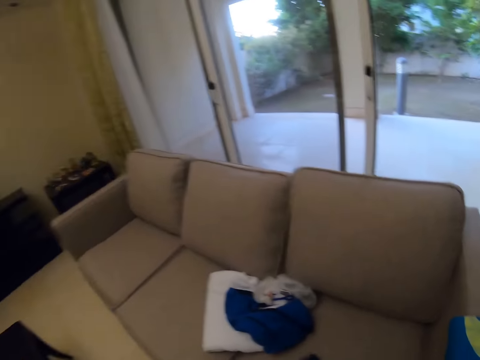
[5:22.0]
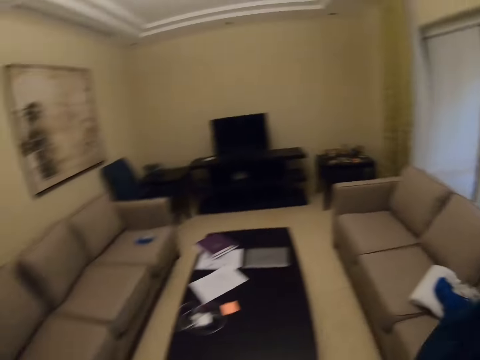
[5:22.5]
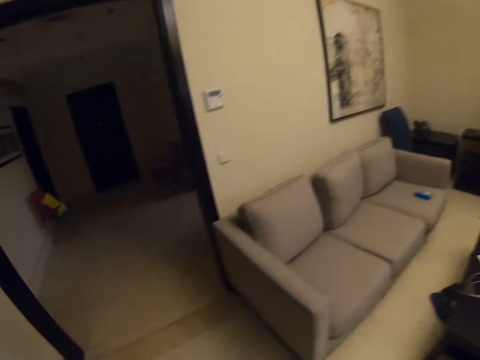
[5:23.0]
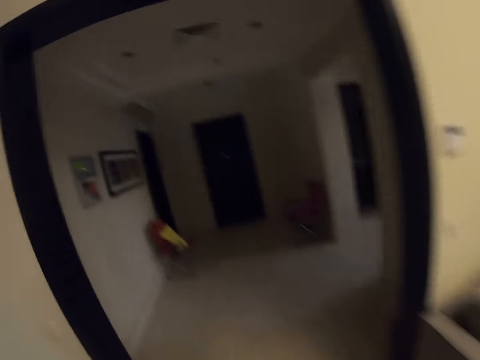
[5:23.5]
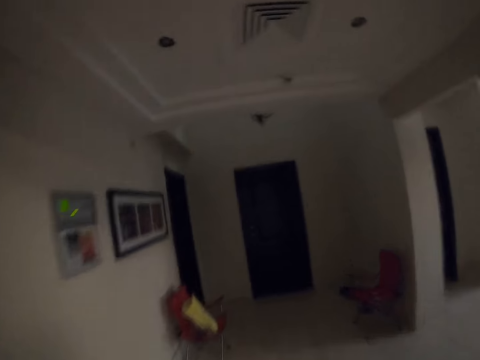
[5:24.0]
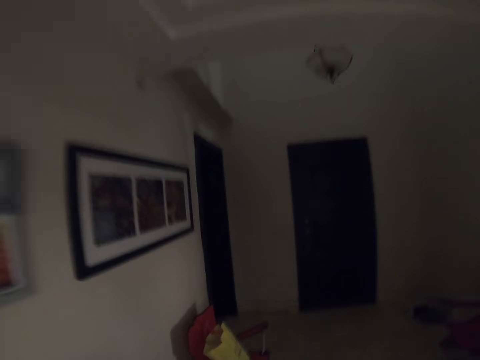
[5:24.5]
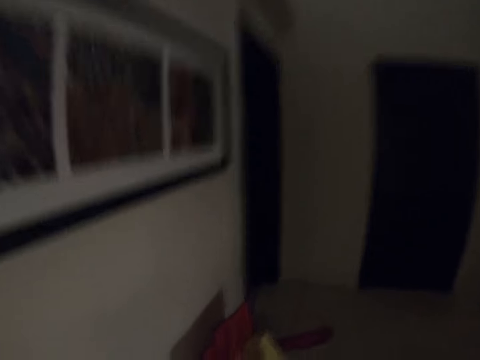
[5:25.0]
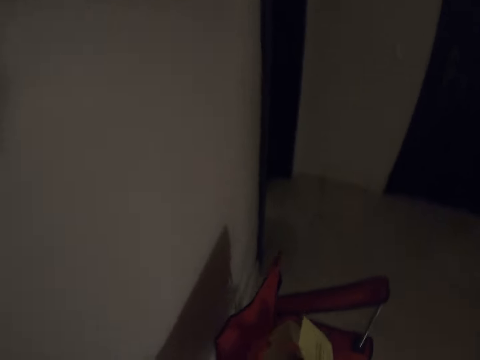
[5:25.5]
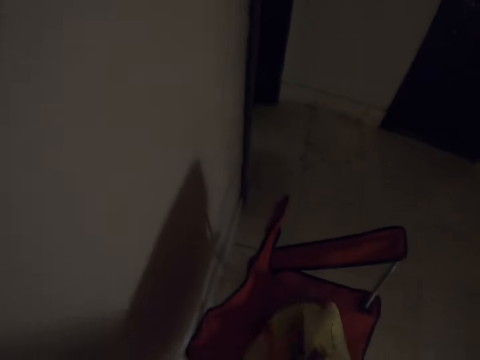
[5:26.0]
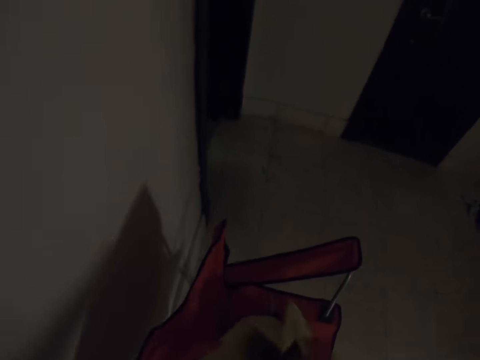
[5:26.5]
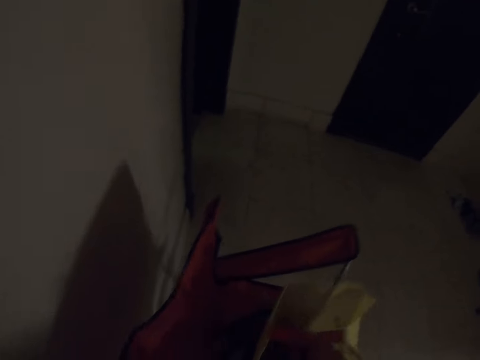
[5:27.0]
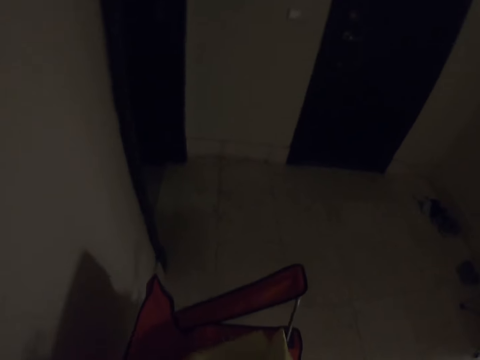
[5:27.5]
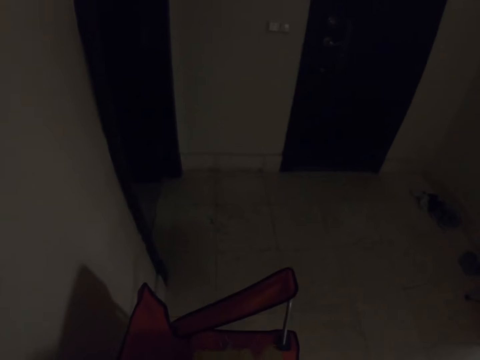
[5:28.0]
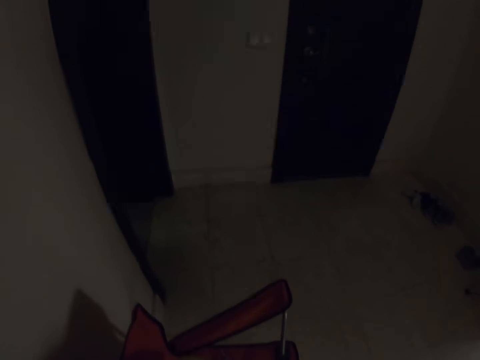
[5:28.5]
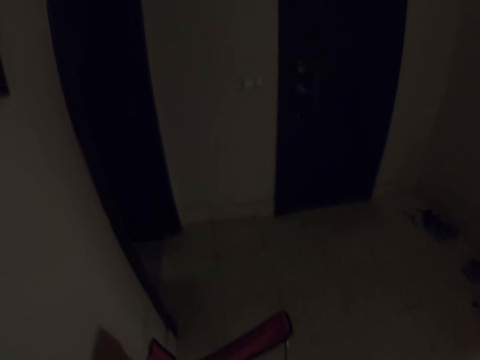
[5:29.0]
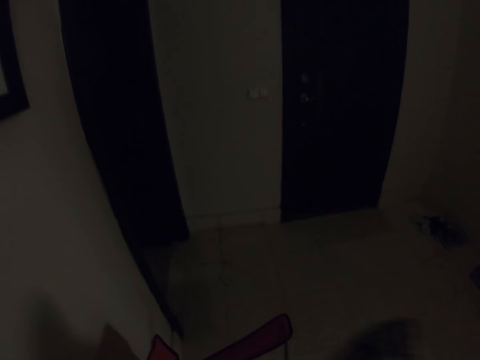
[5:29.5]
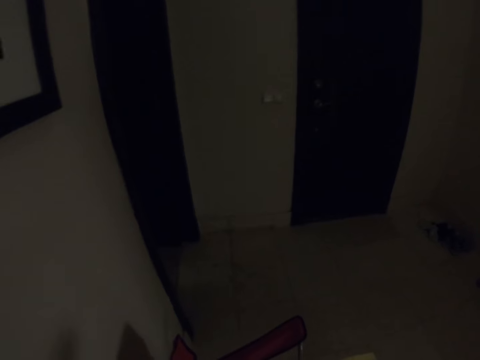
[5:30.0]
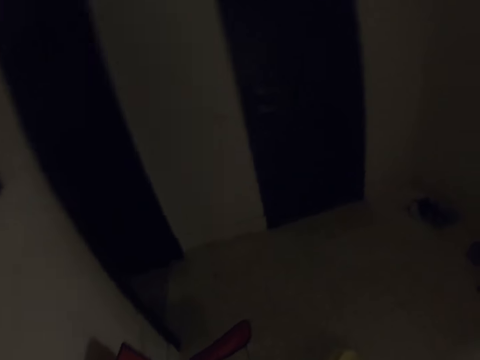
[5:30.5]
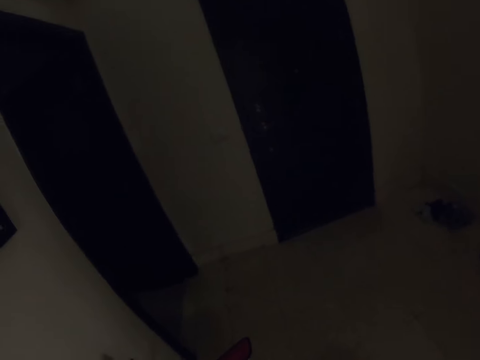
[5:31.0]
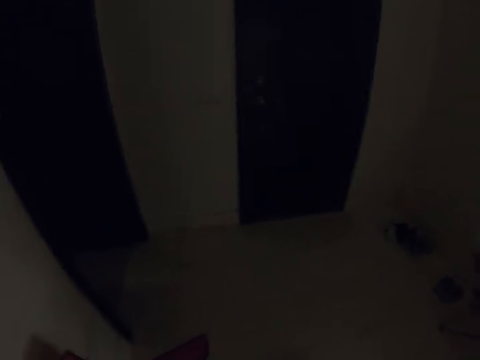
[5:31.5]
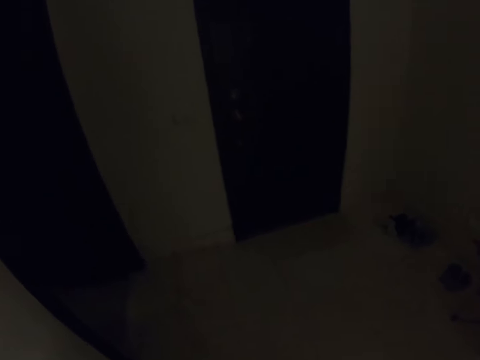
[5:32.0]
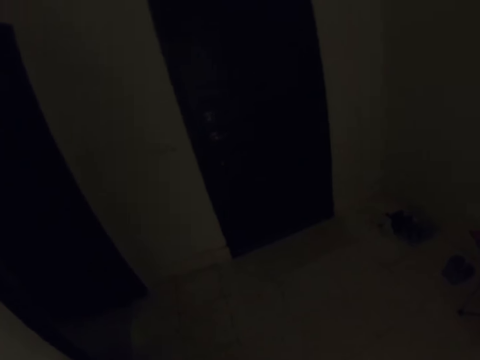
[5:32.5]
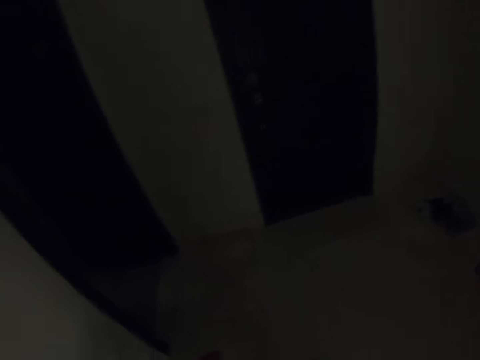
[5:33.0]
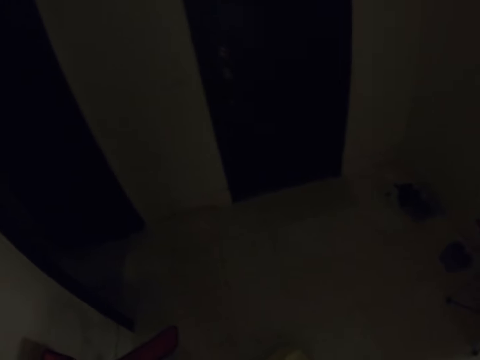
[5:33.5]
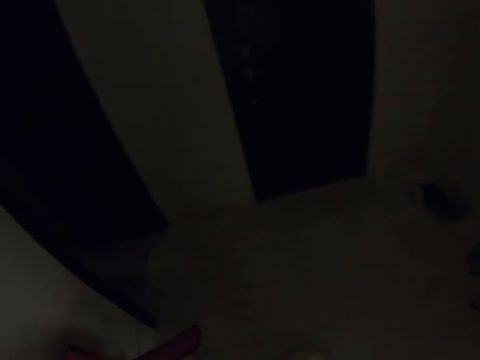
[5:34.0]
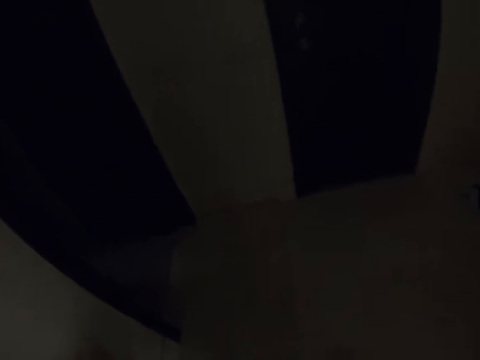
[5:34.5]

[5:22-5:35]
The camera wearer puts a hand in a carrier bag. They hold the paper.

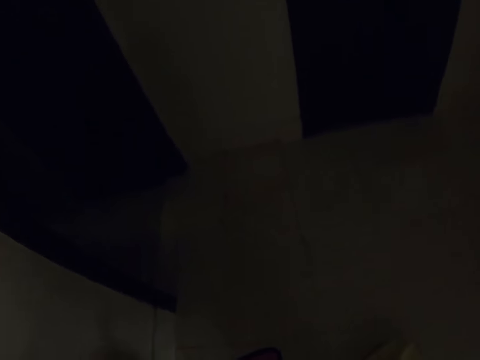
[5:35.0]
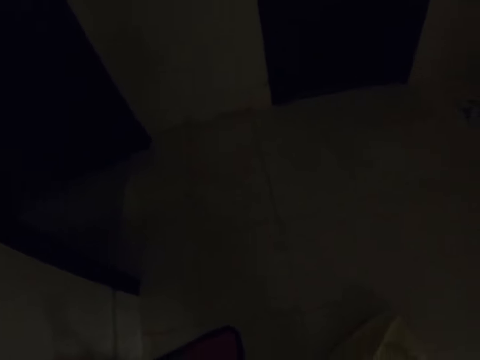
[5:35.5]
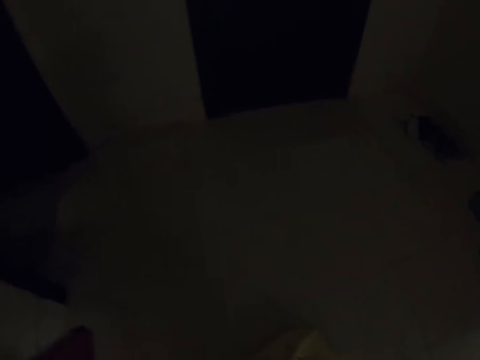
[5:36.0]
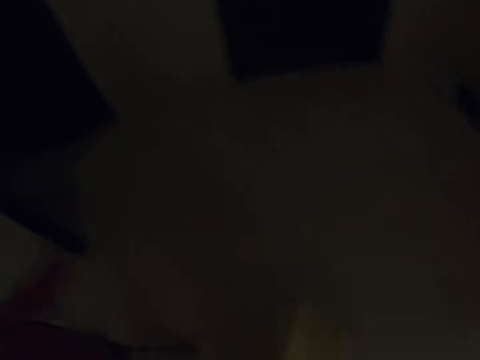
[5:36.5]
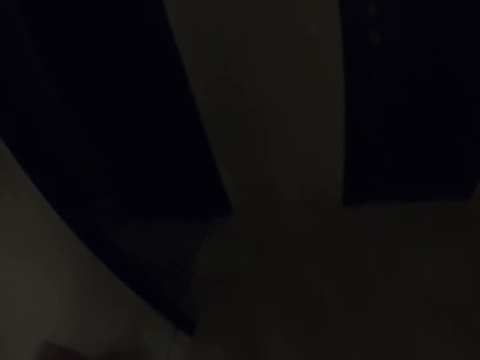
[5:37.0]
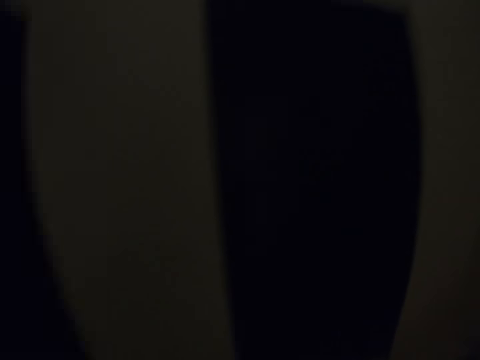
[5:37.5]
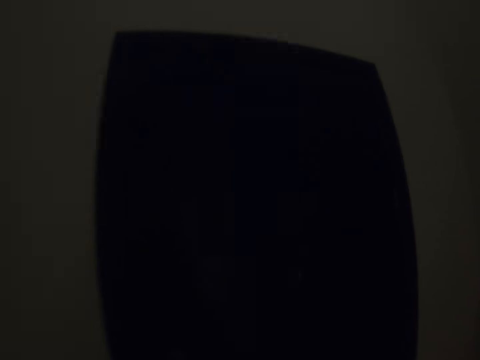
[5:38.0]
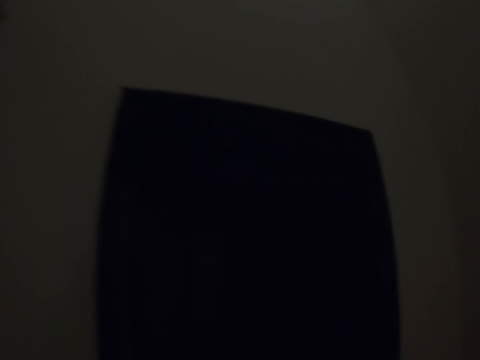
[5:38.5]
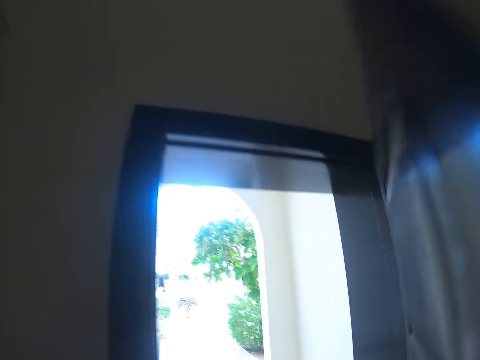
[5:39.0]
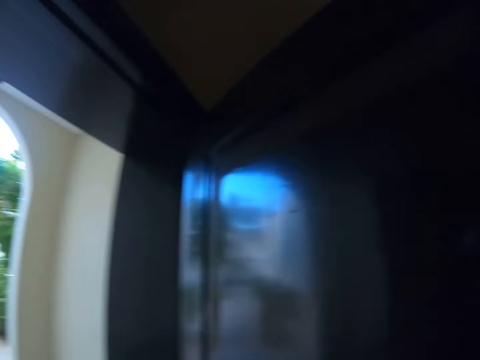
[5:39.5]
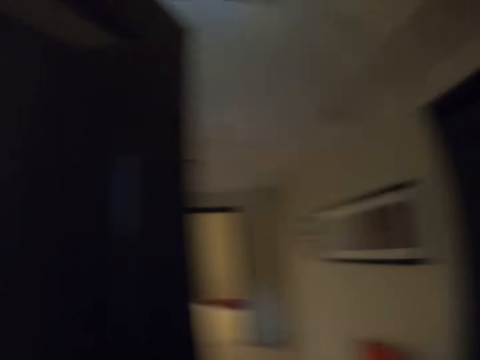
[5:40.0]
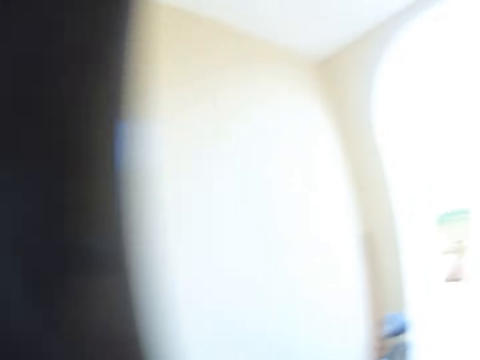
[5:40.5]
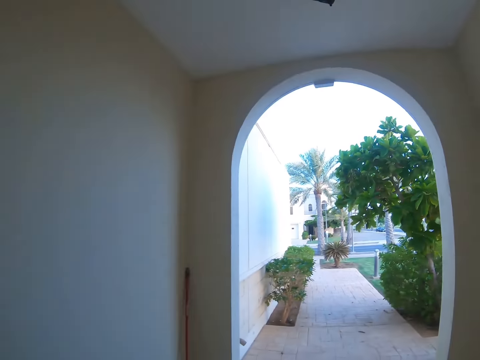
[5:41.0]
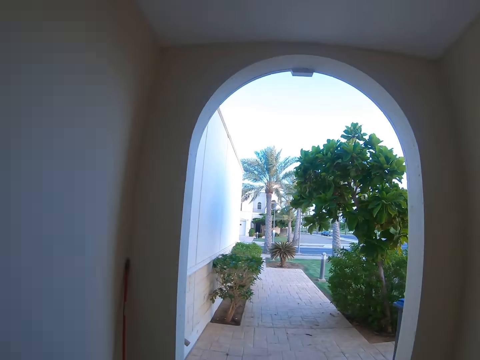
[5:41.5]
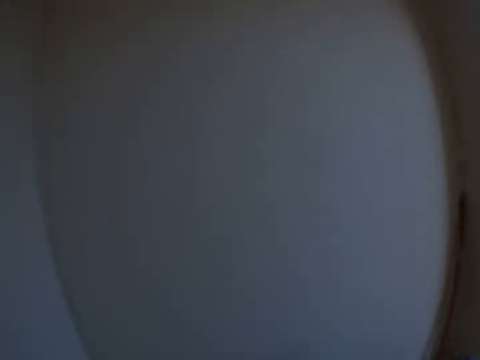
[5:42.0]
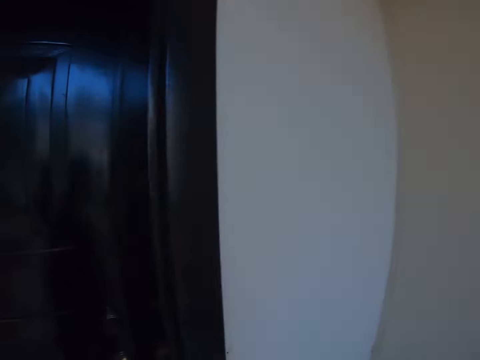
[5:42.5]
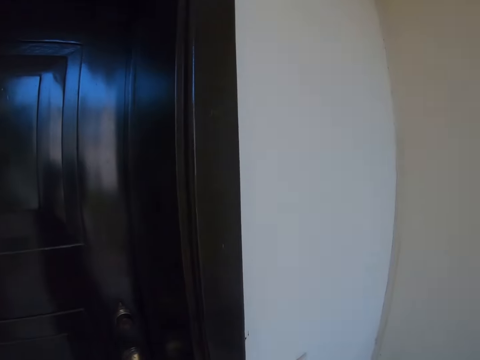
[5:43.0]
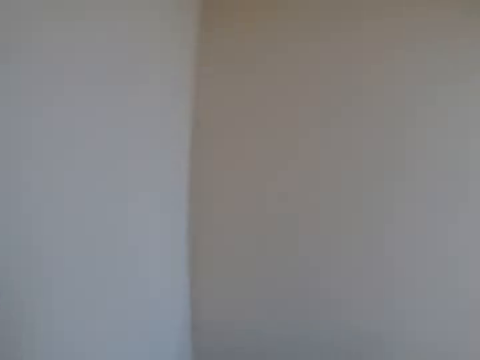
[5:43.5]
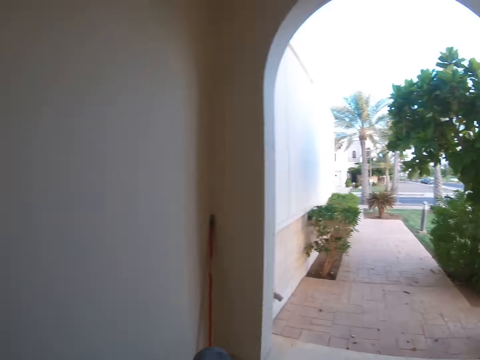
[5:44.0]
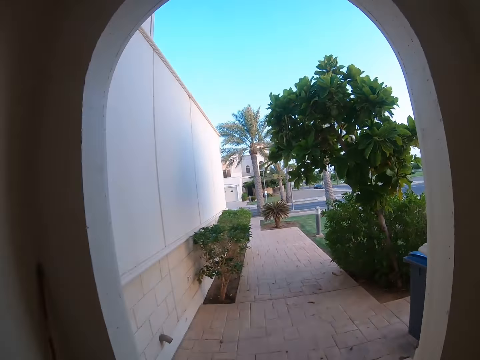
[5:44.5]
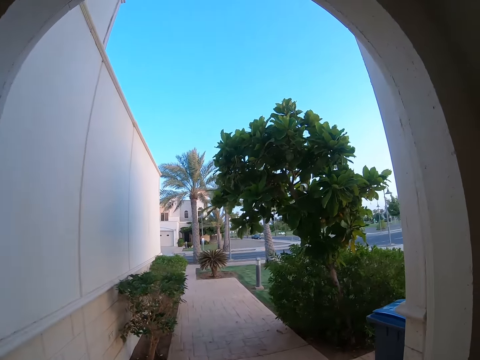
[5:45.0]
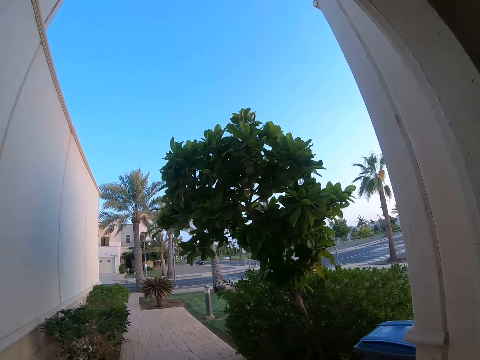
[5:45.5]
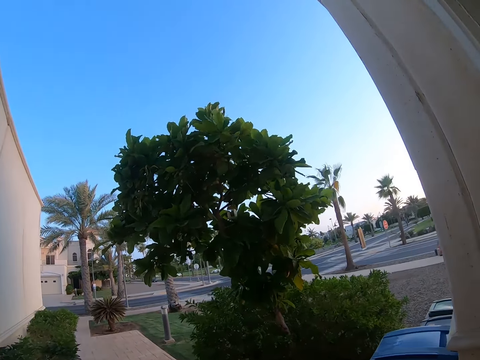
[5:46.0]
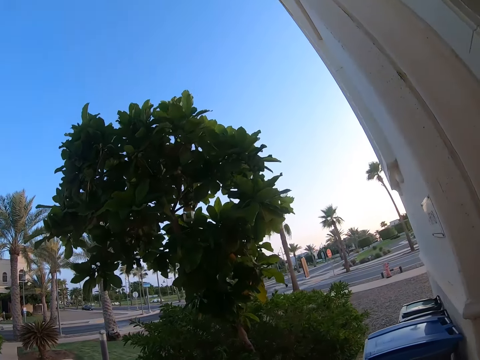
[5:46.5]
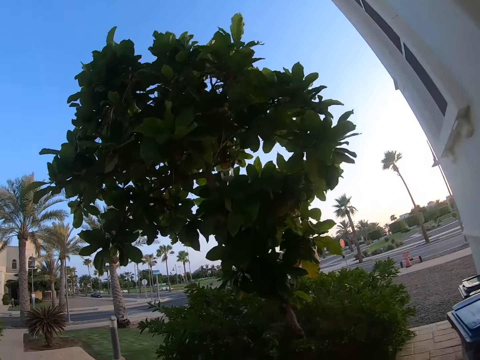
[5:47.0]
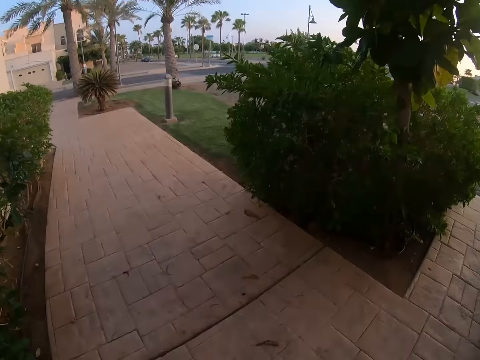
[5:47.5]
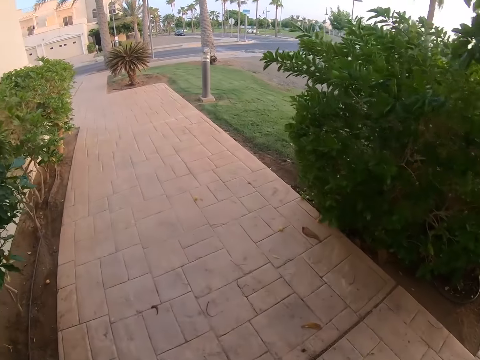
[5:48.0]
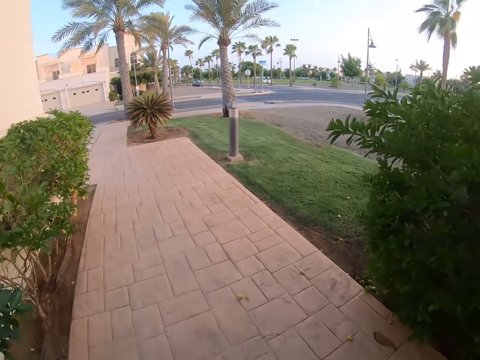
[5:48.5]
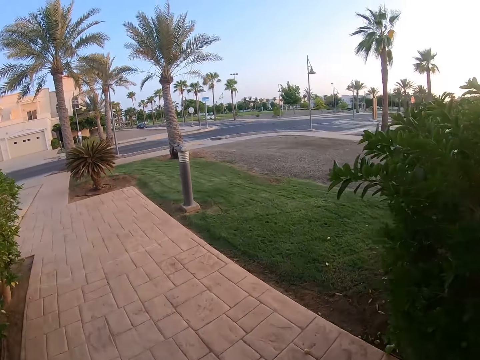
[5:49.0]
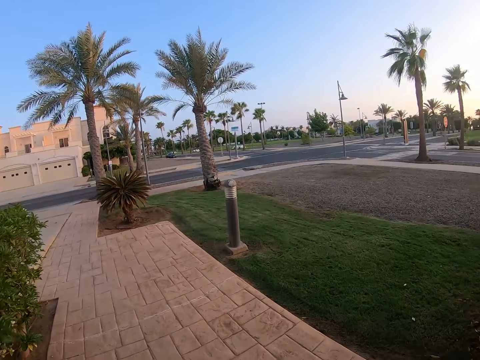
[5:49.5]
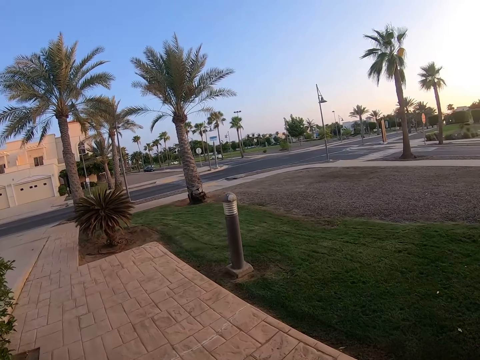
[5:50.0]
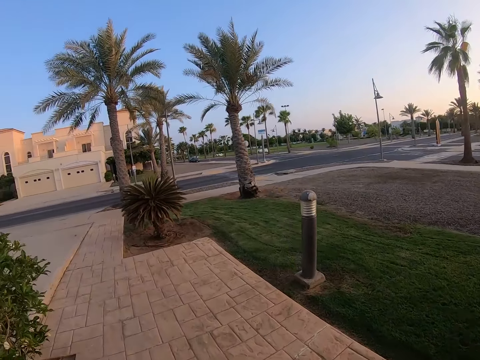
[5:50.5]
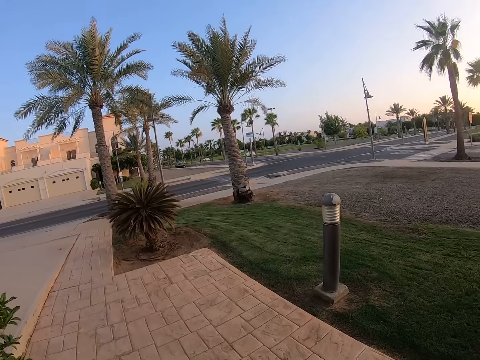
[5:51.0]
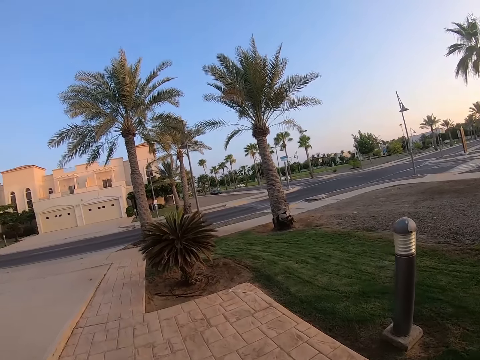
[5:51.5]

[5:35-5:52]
The camera wearer walks. They open the door. They walk around.
